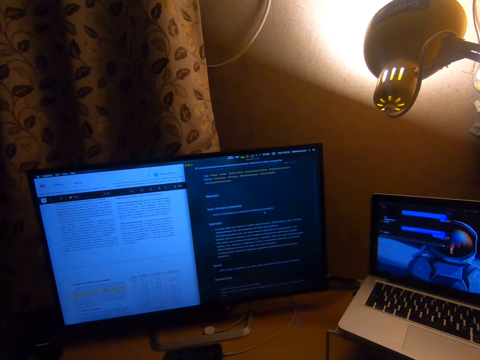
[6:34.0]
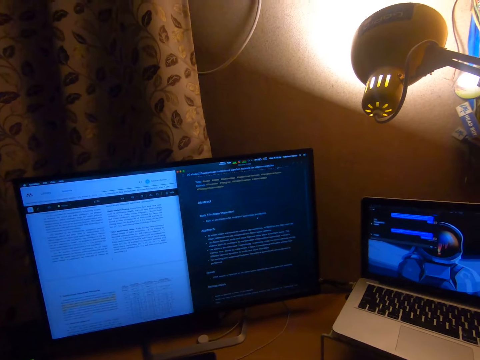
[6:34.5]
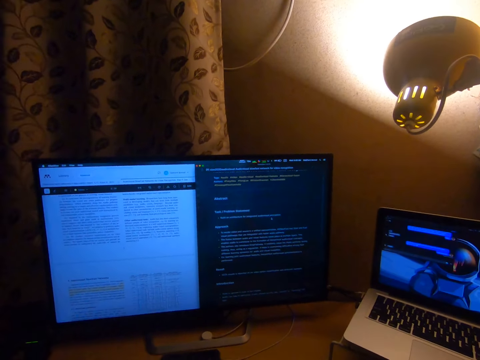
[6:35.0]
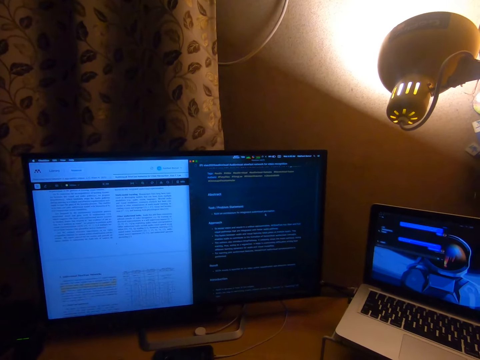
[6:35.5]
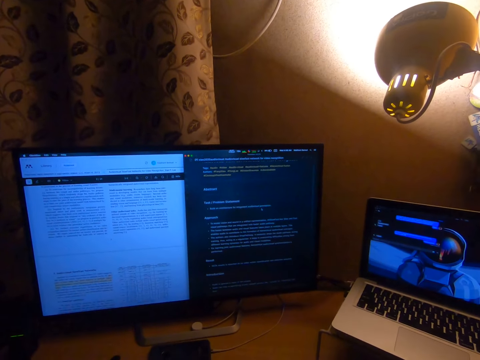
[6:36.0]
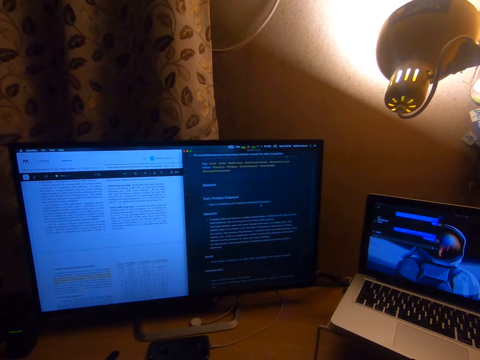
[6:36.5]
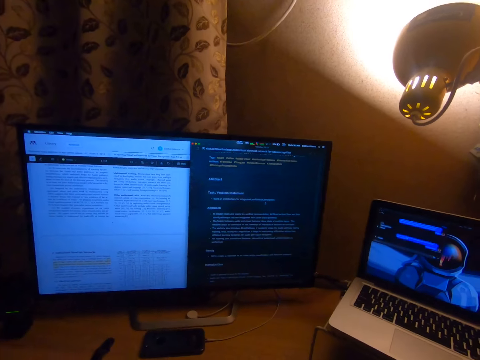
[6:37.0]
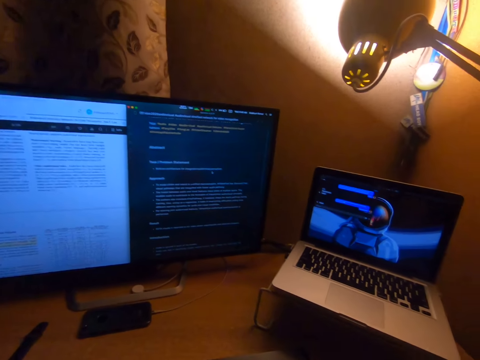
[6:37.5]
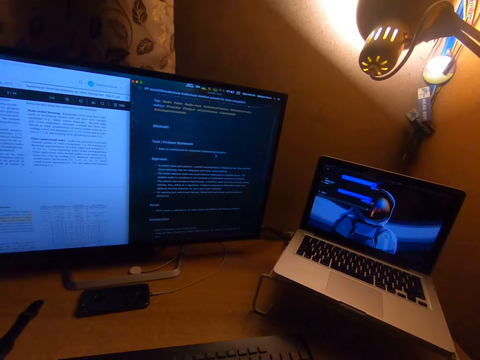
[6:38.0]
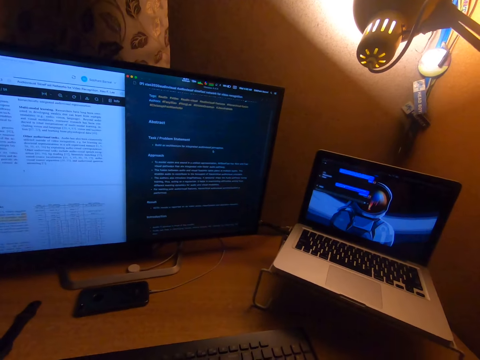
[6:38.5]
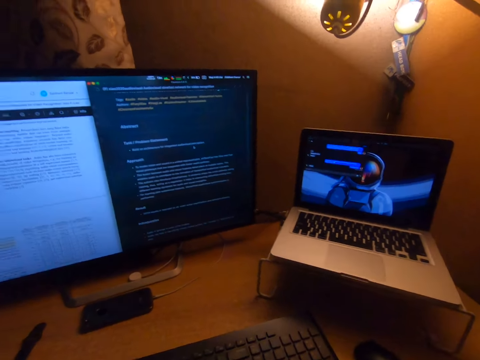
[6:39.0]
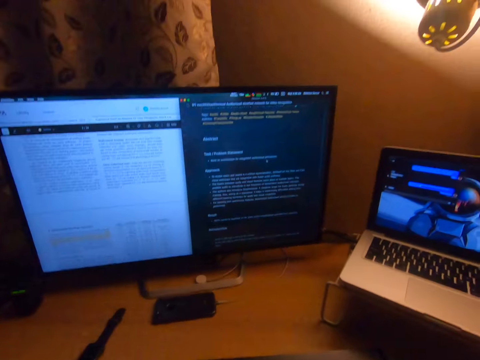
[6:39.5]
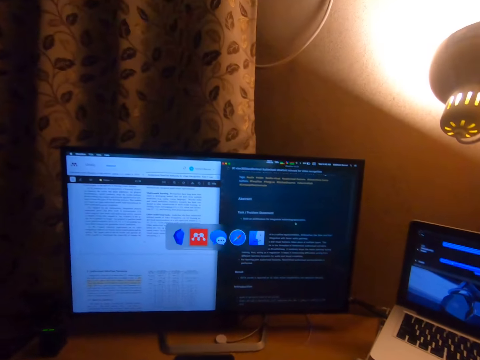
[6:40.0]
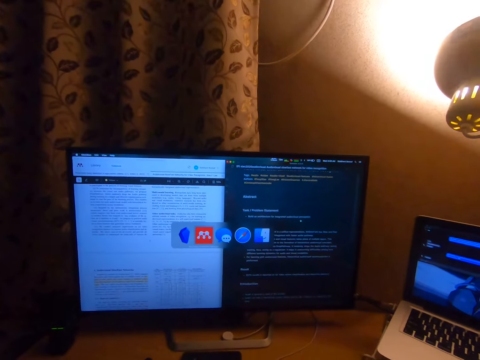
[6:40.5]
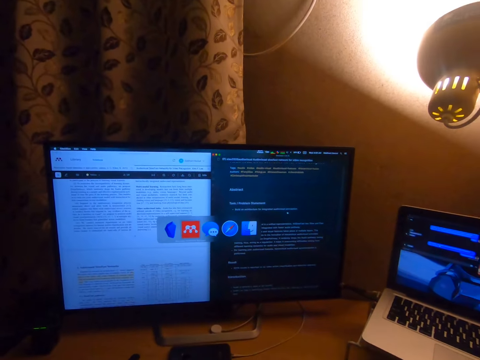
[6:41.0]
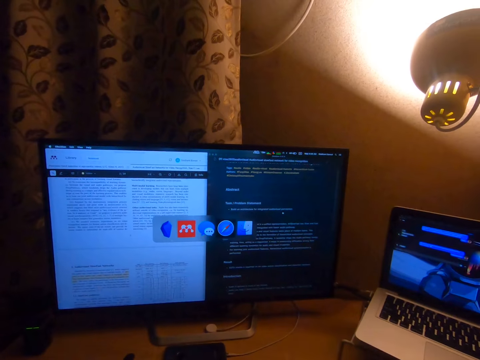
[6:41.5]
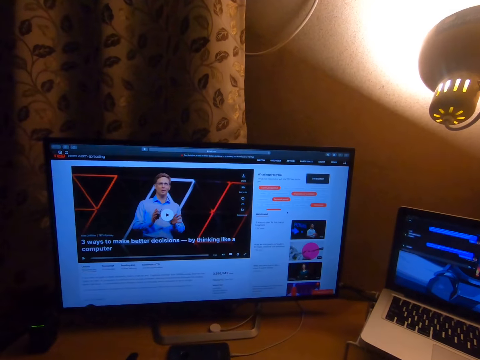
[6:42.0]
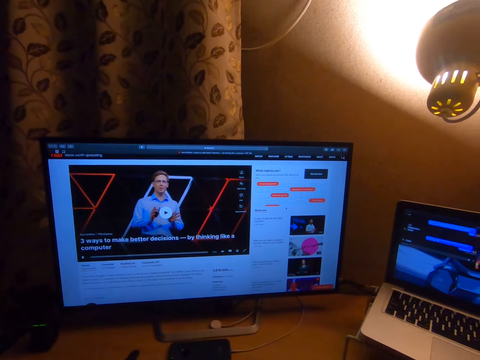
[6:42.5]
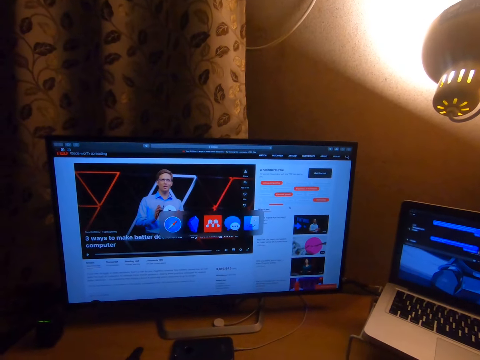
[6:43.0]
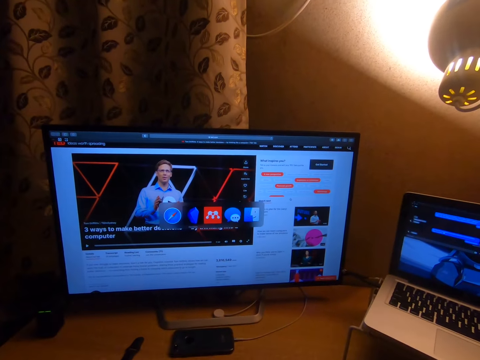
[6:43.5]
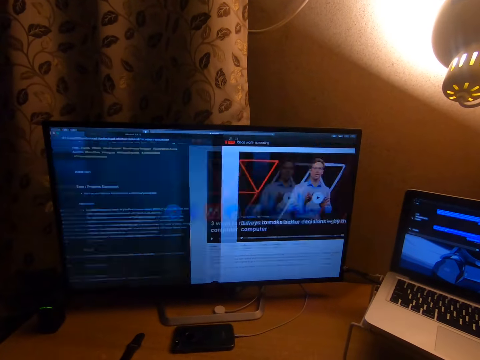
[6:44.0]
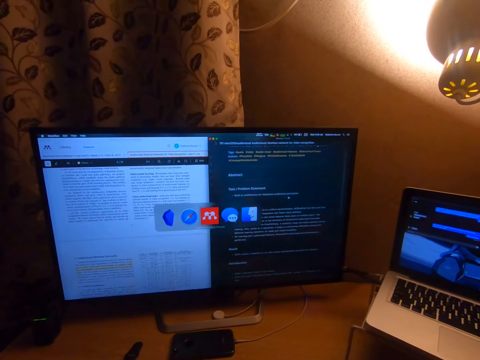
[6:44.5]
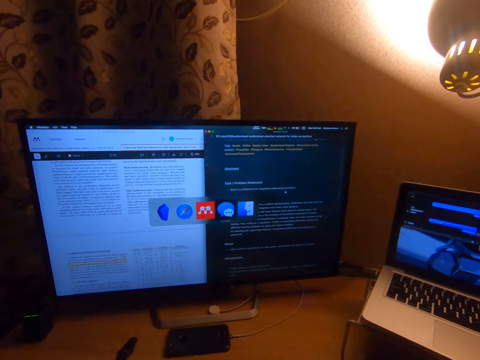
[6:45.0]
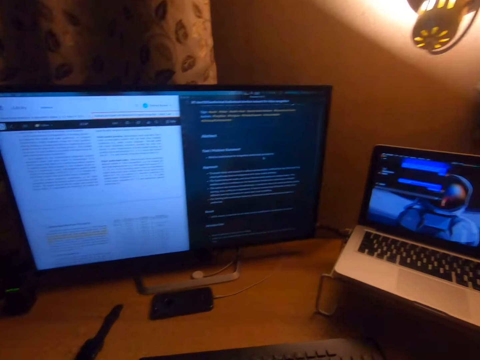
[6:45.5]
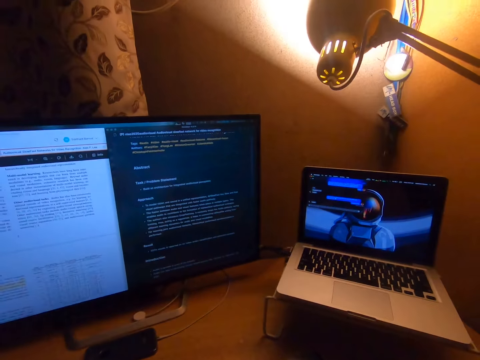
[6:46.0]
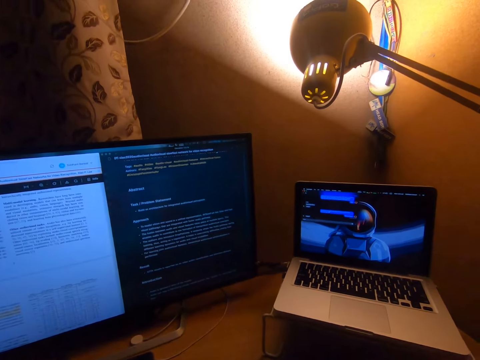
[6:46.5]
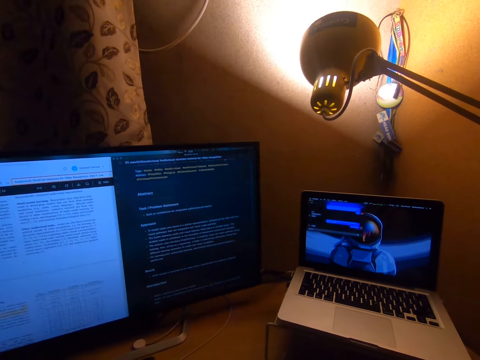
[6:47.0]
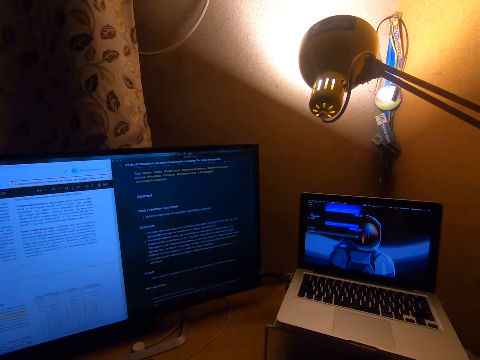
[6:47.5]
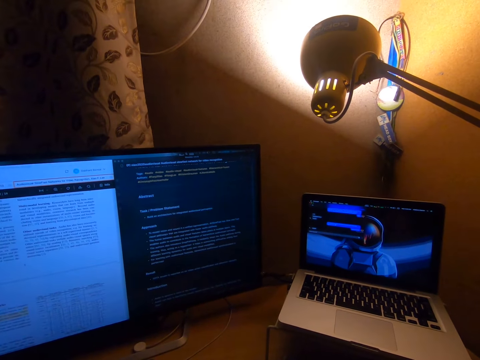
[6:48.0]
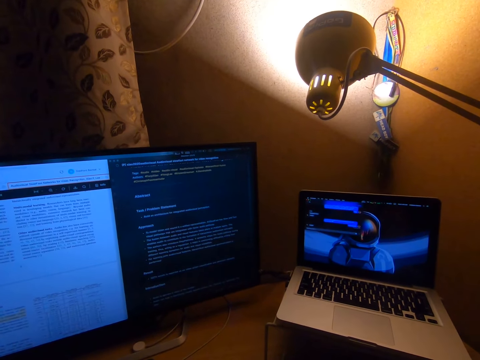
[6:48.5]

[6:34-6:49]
The camera wearer looks at the screen. They type using a keyboard.

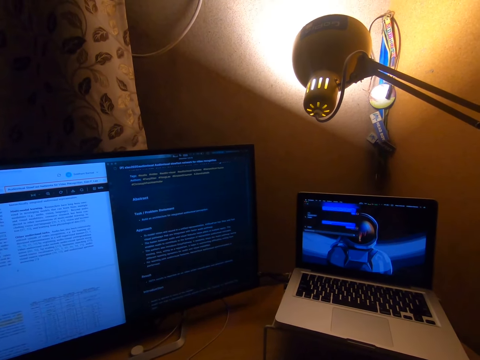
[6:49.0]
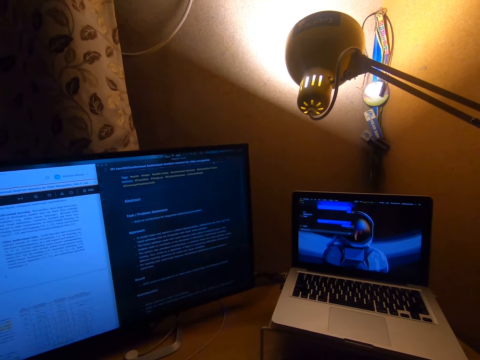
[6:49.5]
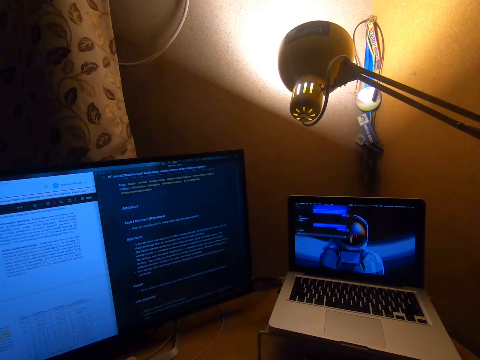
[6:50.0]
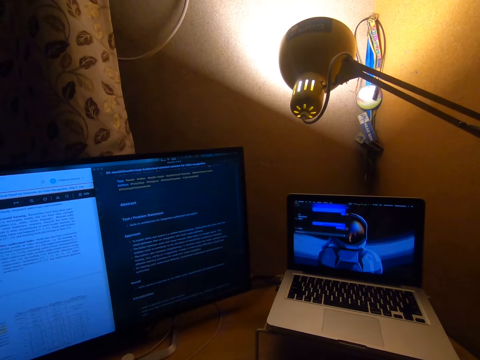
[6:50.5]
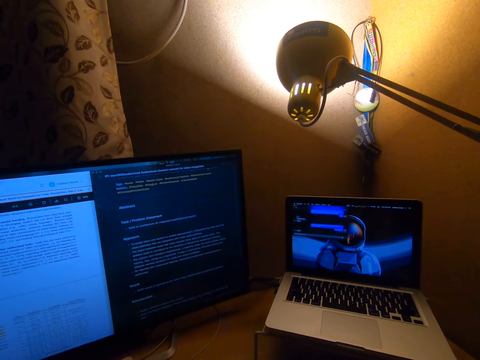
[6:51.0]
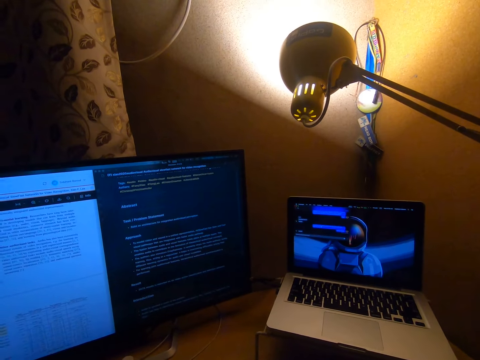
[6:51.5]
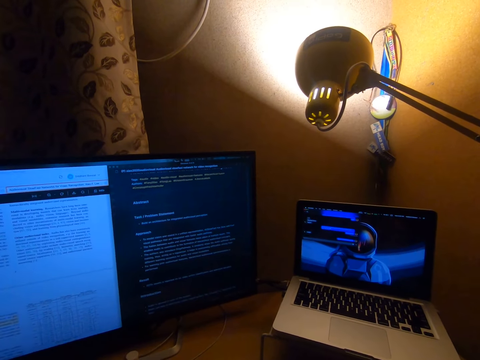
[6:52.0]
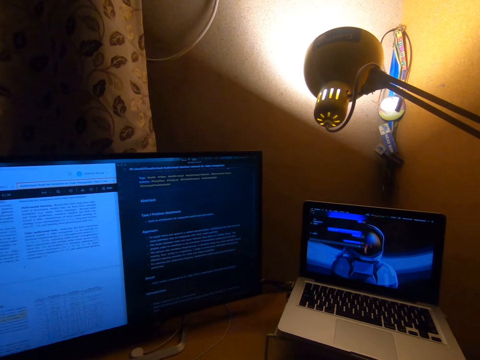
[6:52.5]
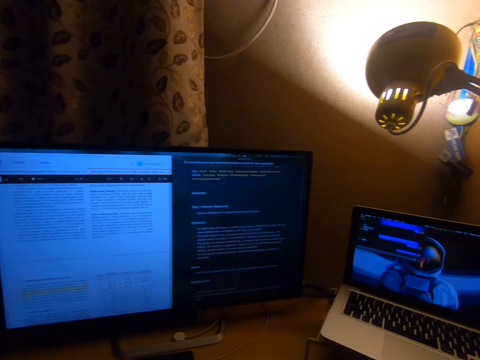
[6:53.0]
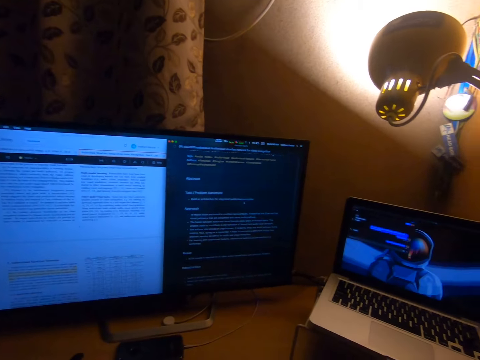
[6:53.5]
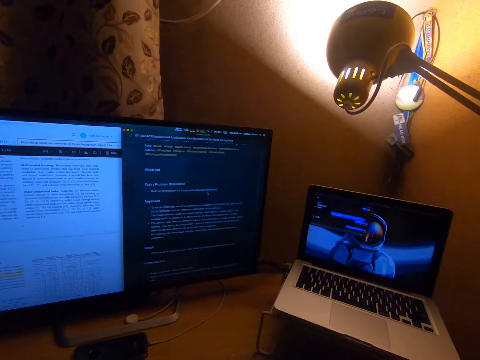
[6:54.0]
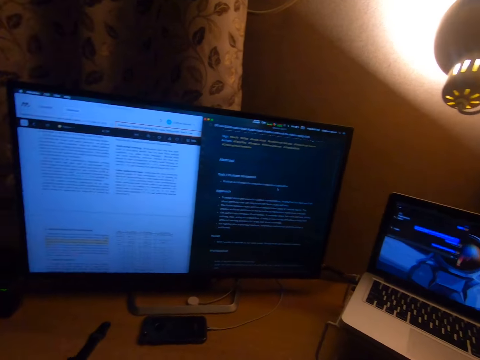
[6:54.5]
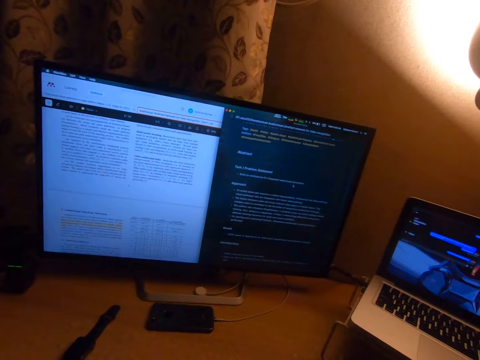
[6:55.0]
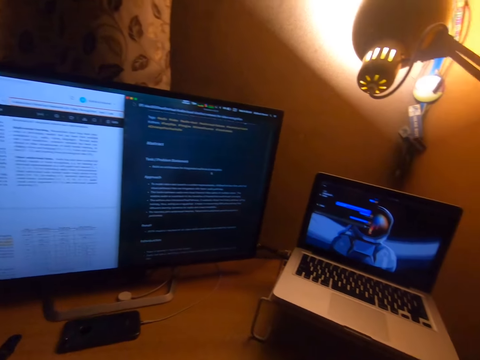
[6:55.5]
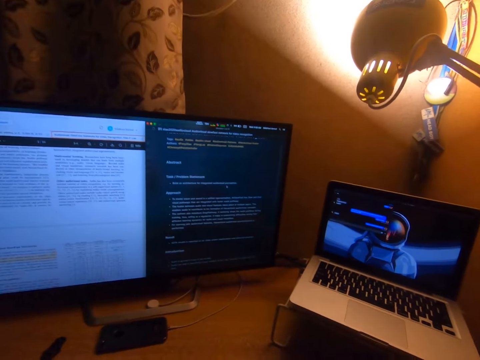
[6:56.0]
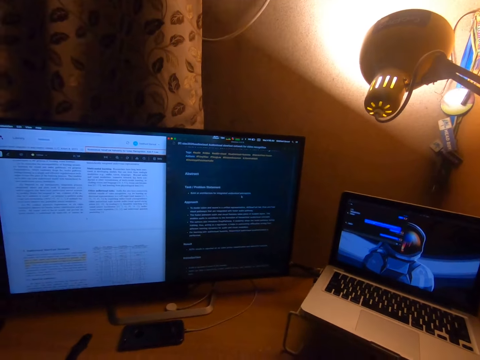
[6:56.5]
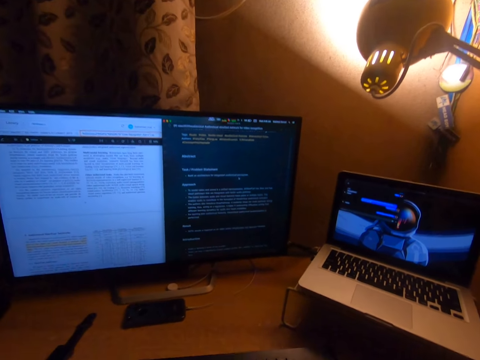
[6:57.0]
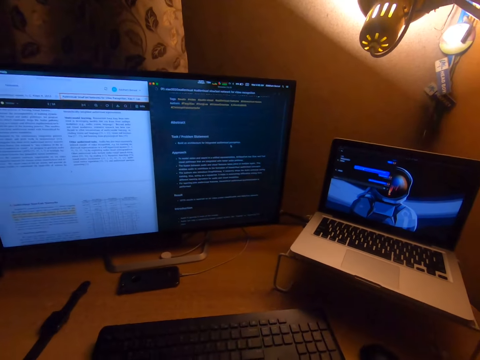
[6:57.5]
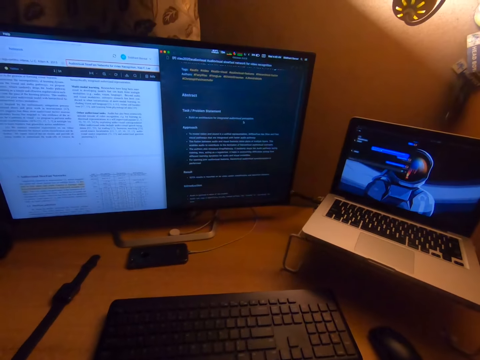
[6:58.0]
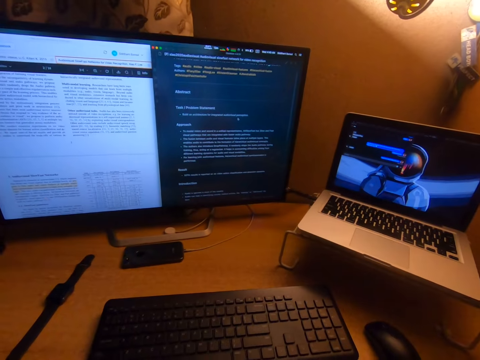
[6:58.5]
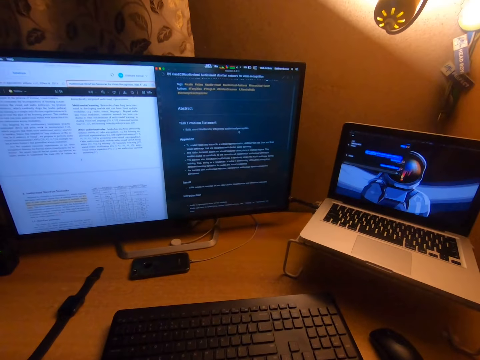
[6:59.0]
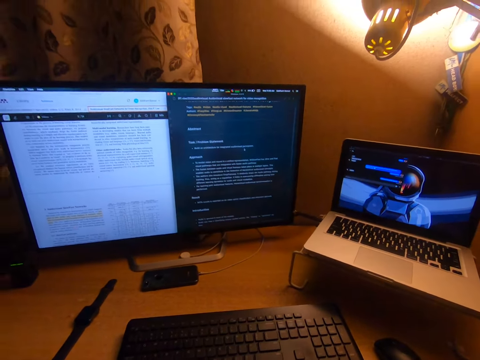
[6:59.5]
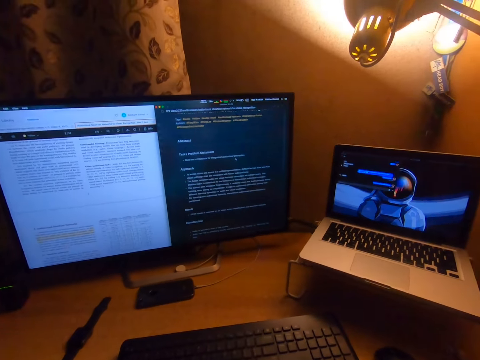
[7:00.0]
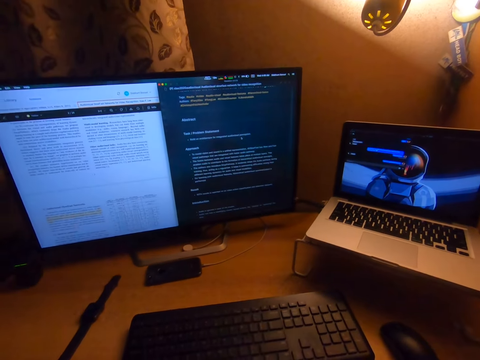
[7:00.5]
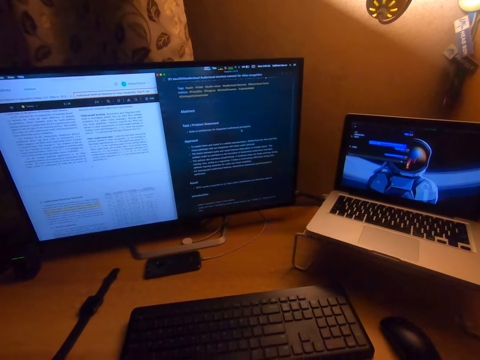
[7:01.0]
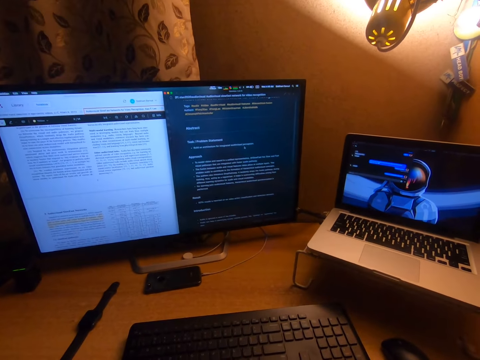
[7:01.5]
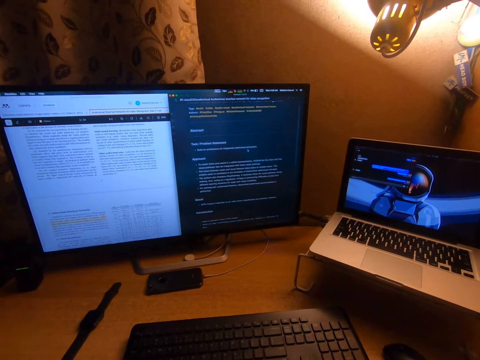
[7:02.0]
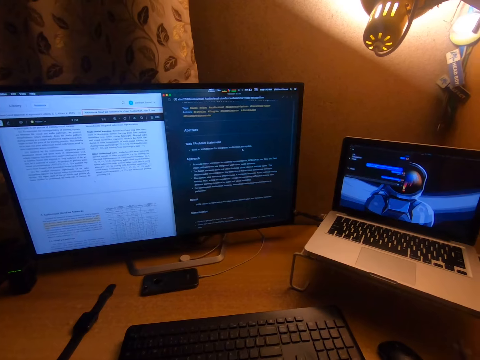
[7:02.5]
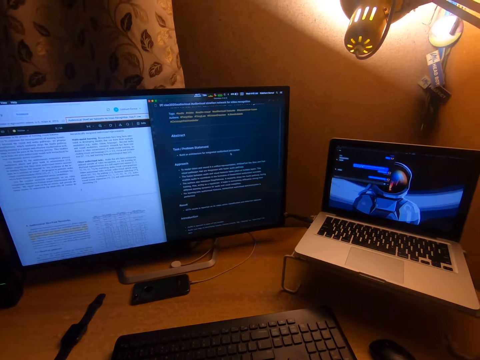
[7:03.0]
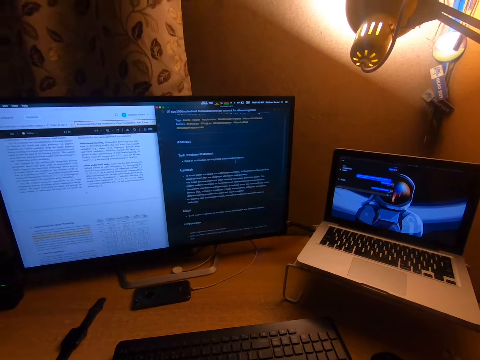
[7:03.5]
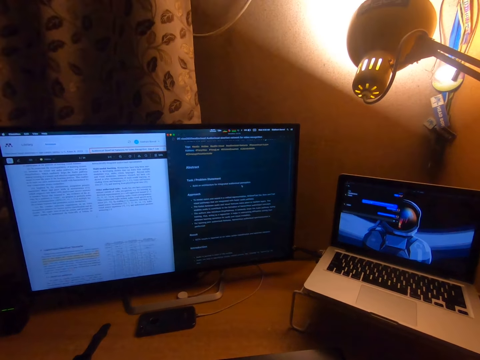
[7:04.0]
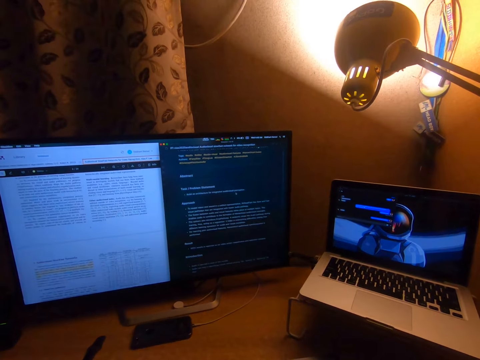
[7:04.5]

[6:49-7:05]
The camera wearer looks at the screen.
